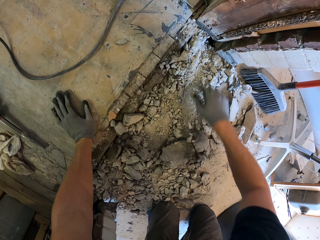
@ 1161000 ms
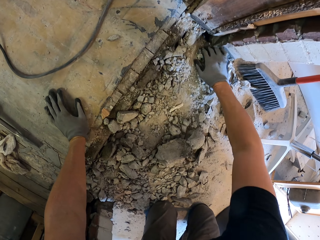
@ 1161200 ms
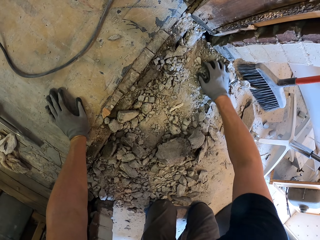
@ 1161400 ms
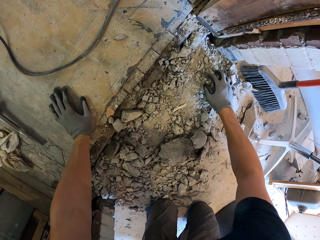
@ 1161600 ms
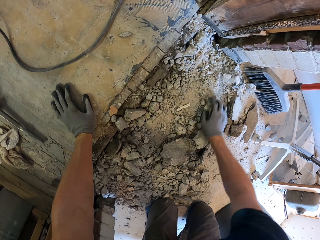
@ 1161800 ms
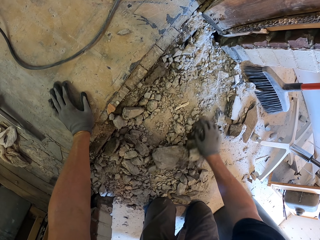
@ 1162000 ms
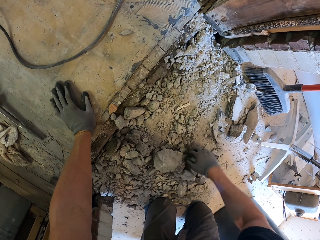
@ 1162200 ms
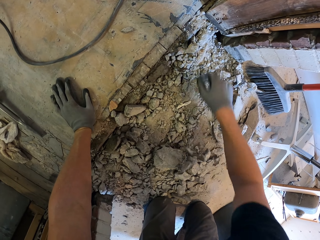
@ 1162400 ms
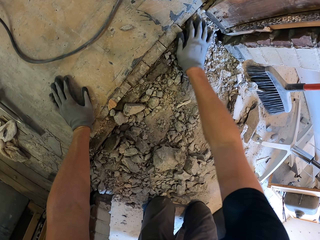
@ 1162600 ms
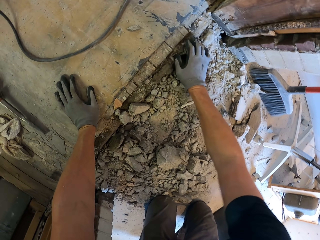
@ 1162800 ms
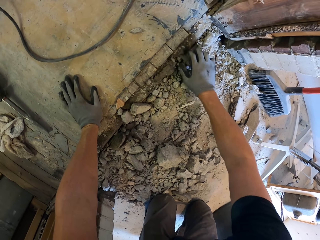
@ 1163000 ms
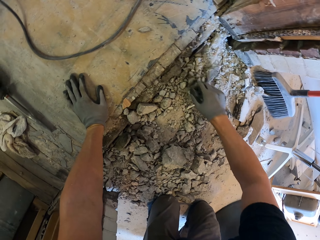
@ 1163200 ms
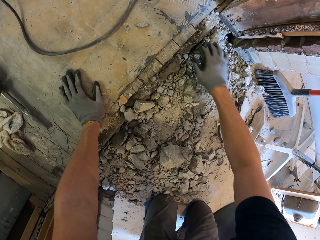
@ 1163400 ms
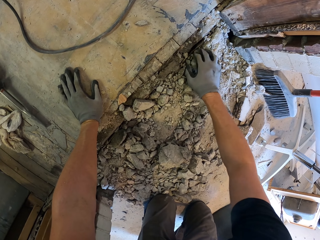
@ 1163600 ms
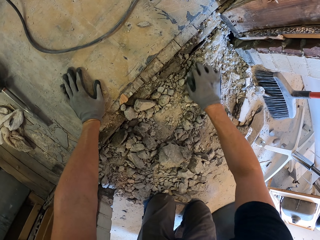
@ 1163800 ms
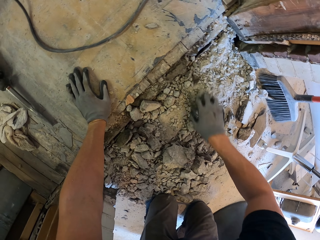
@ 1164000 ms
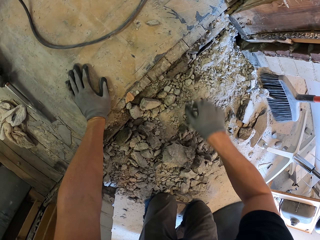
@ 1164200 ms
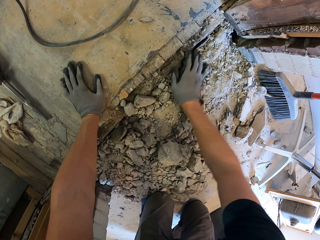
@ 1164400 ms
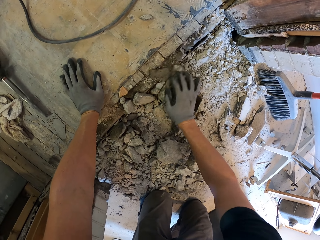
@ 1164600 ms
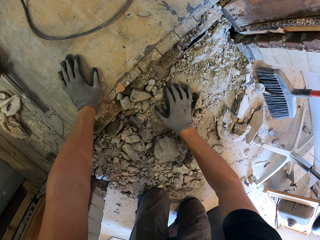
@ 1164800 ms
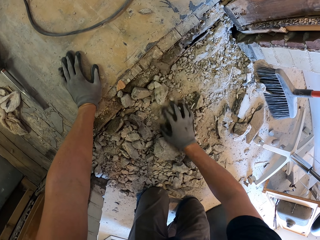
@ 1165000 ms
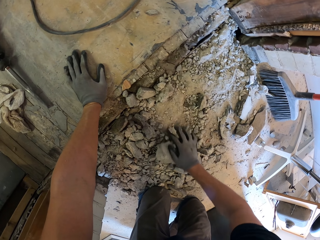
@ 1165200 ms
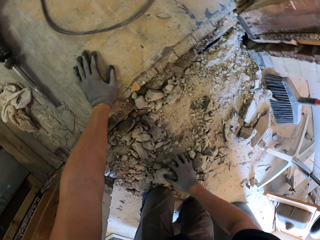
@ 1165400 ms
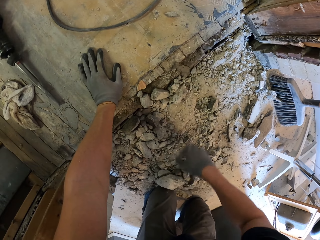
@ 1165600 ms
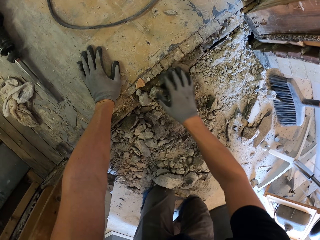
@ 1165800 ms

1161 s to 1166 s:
The camera wearer collects the concrete.

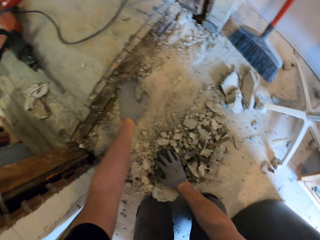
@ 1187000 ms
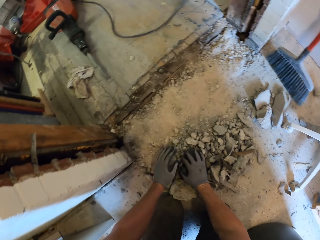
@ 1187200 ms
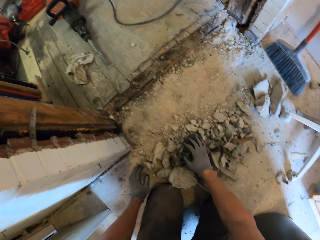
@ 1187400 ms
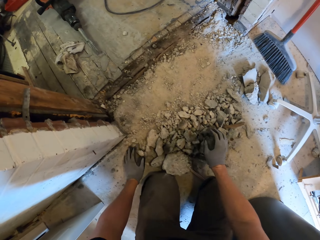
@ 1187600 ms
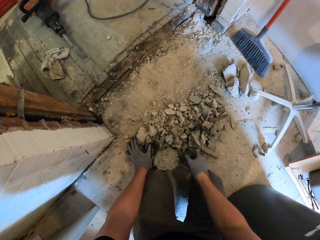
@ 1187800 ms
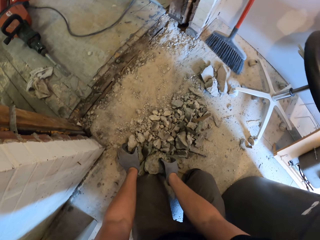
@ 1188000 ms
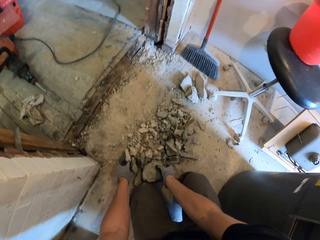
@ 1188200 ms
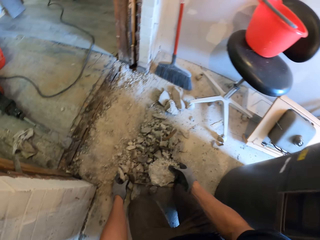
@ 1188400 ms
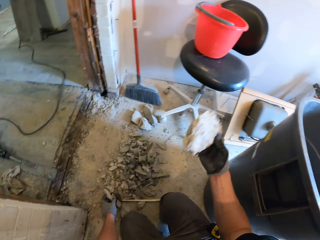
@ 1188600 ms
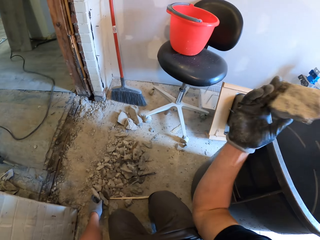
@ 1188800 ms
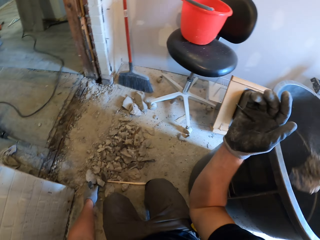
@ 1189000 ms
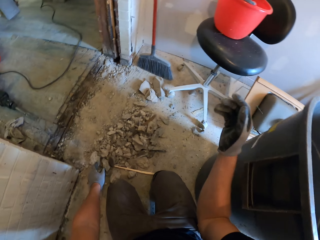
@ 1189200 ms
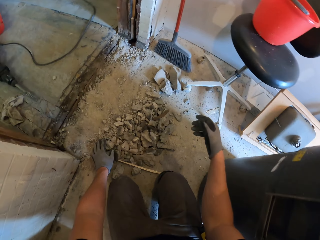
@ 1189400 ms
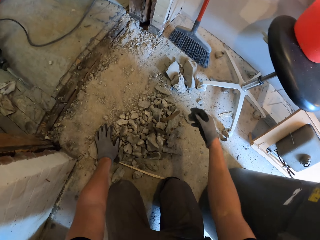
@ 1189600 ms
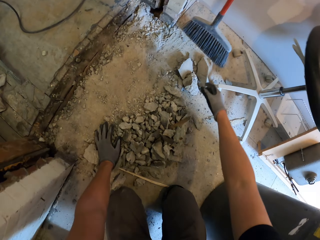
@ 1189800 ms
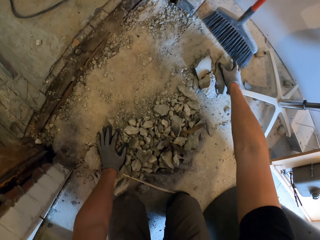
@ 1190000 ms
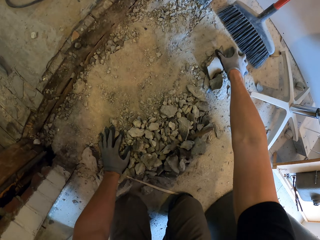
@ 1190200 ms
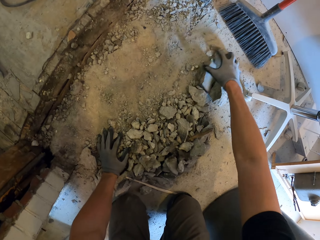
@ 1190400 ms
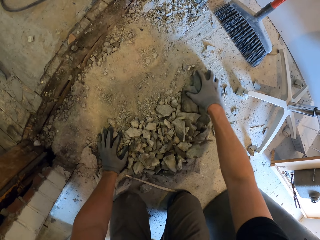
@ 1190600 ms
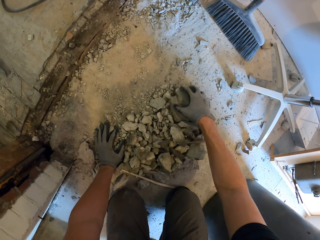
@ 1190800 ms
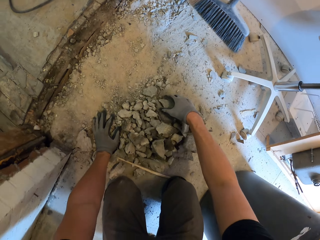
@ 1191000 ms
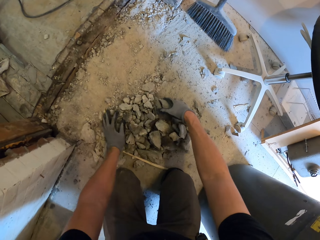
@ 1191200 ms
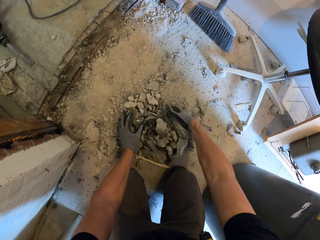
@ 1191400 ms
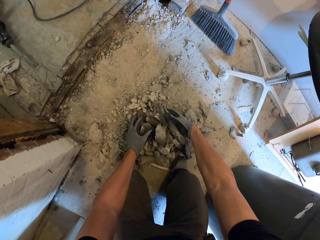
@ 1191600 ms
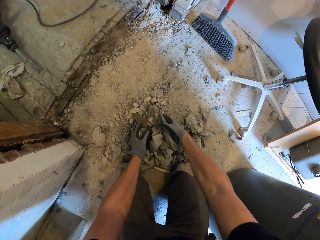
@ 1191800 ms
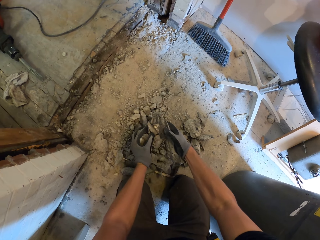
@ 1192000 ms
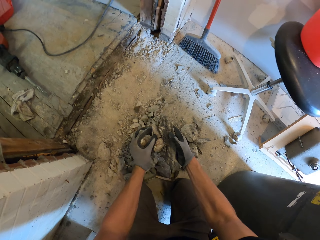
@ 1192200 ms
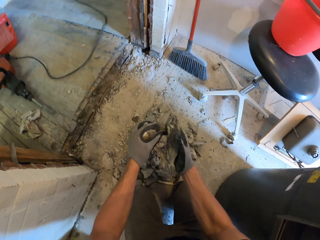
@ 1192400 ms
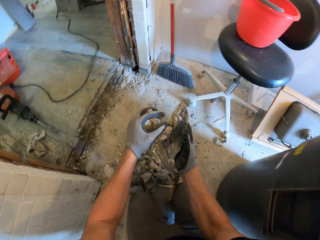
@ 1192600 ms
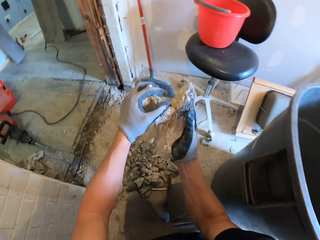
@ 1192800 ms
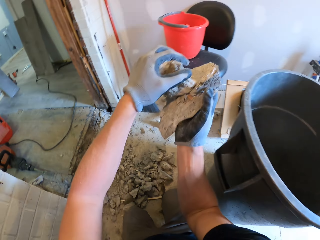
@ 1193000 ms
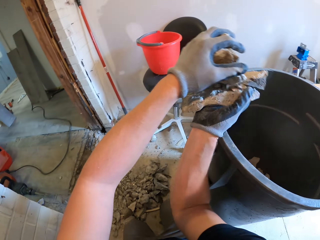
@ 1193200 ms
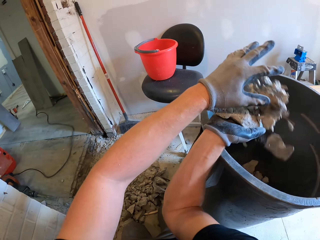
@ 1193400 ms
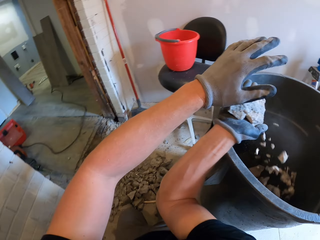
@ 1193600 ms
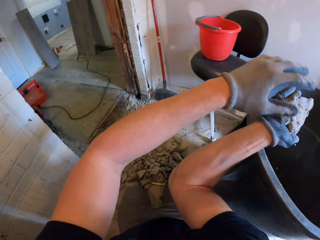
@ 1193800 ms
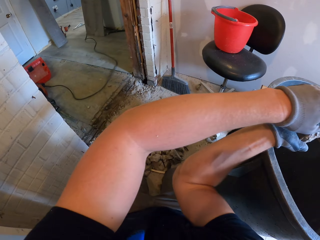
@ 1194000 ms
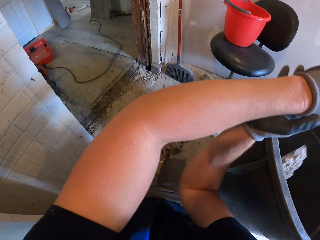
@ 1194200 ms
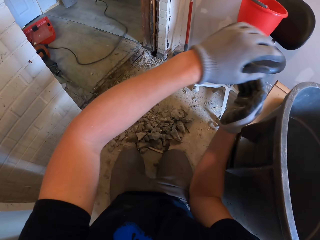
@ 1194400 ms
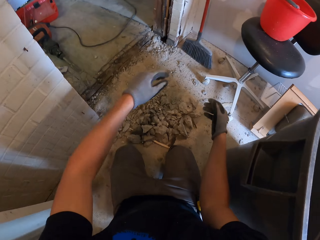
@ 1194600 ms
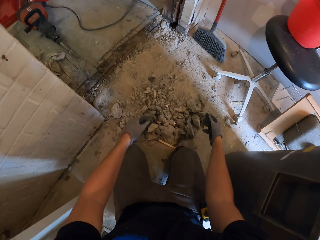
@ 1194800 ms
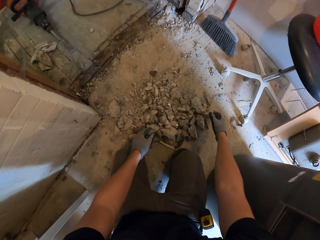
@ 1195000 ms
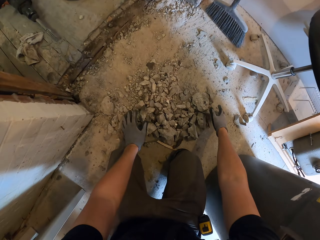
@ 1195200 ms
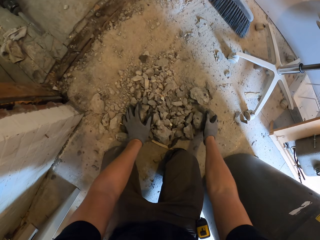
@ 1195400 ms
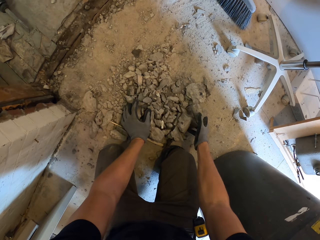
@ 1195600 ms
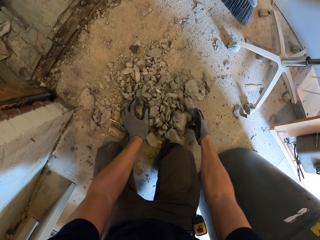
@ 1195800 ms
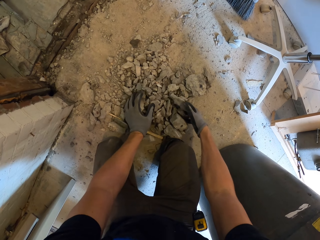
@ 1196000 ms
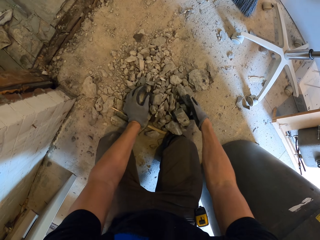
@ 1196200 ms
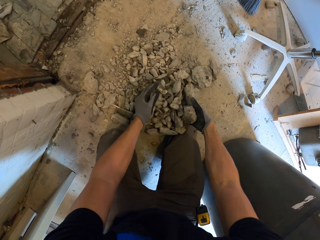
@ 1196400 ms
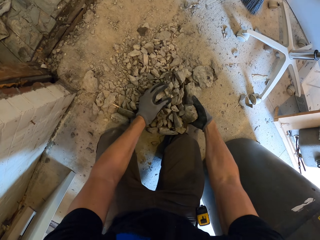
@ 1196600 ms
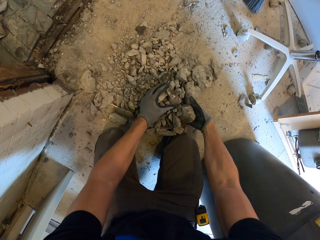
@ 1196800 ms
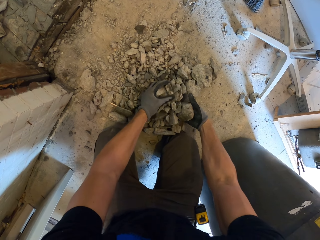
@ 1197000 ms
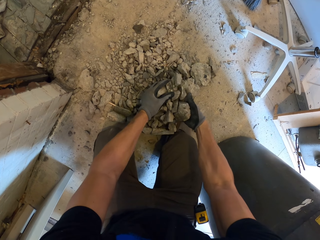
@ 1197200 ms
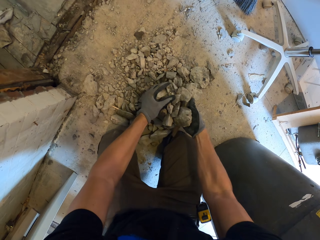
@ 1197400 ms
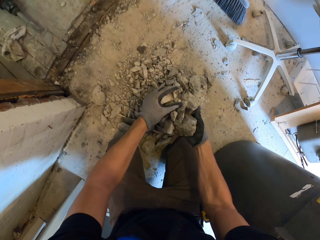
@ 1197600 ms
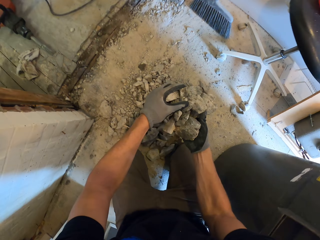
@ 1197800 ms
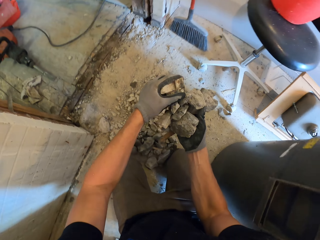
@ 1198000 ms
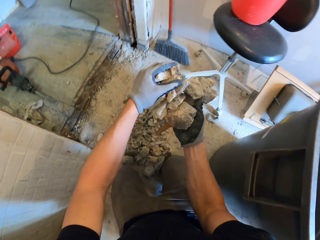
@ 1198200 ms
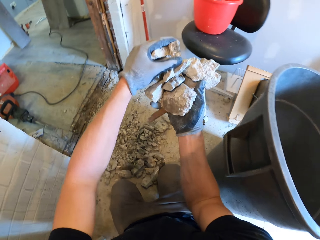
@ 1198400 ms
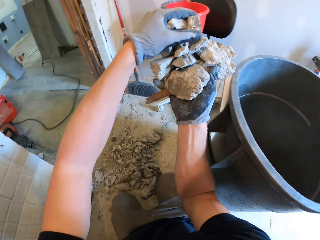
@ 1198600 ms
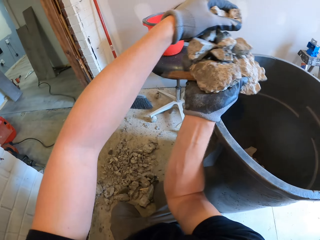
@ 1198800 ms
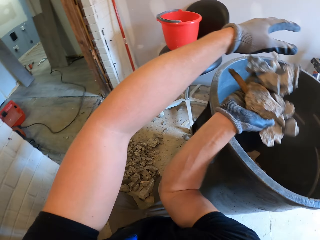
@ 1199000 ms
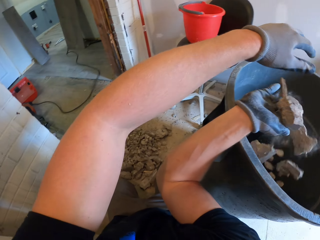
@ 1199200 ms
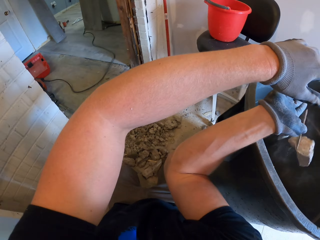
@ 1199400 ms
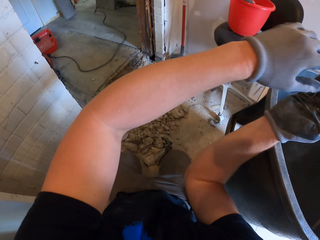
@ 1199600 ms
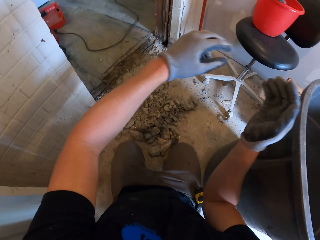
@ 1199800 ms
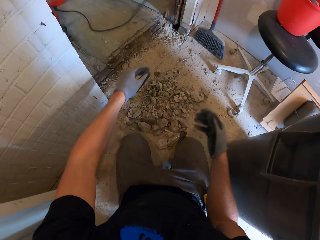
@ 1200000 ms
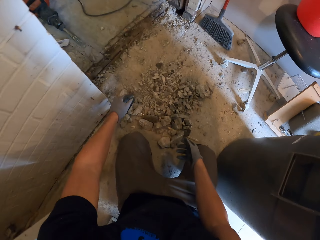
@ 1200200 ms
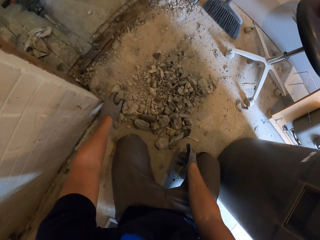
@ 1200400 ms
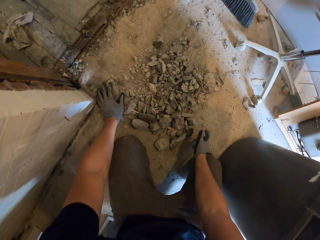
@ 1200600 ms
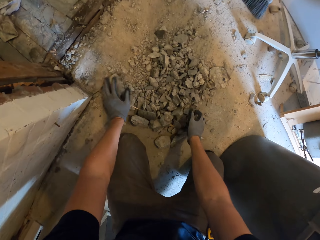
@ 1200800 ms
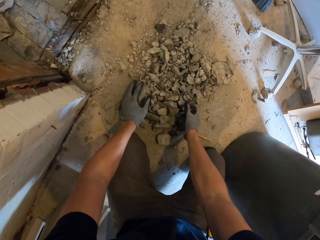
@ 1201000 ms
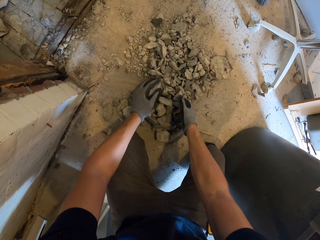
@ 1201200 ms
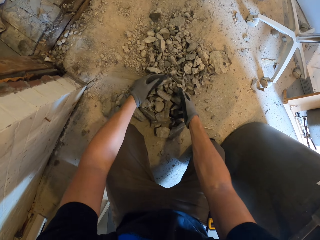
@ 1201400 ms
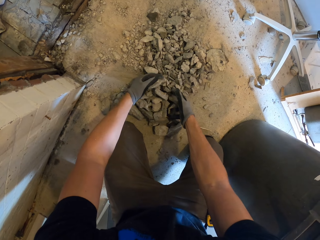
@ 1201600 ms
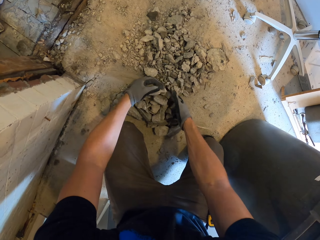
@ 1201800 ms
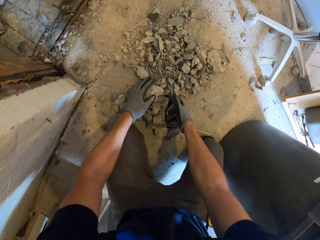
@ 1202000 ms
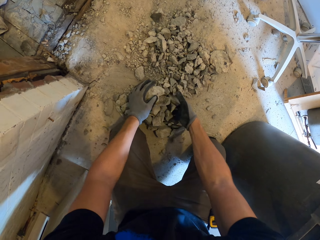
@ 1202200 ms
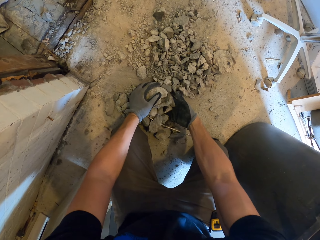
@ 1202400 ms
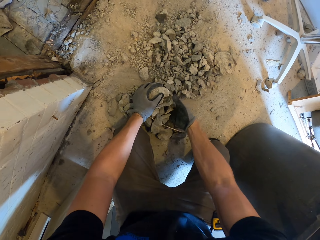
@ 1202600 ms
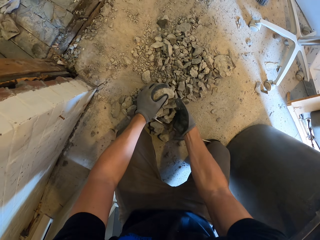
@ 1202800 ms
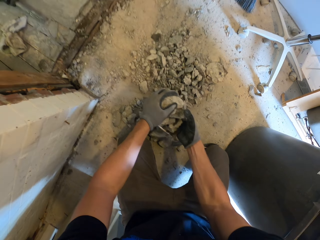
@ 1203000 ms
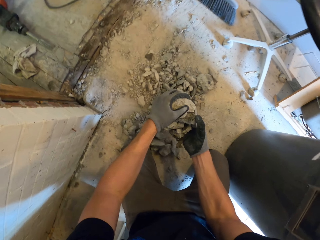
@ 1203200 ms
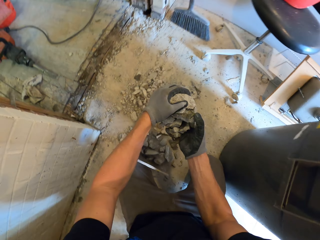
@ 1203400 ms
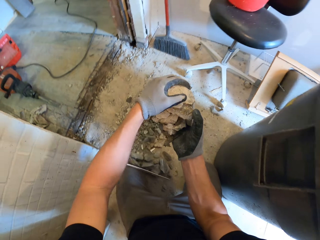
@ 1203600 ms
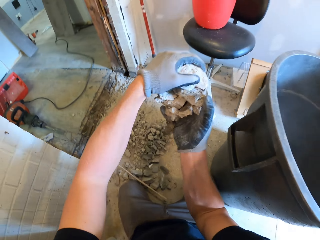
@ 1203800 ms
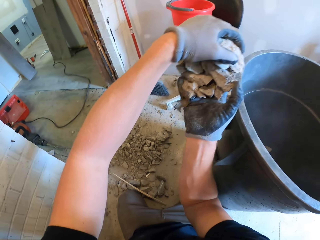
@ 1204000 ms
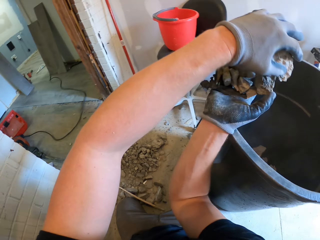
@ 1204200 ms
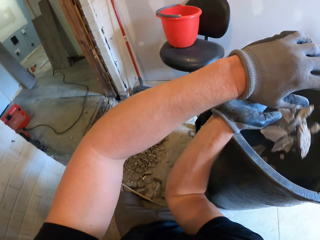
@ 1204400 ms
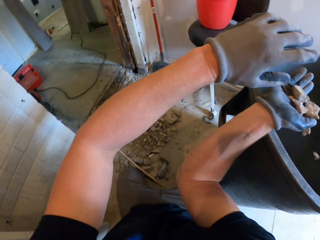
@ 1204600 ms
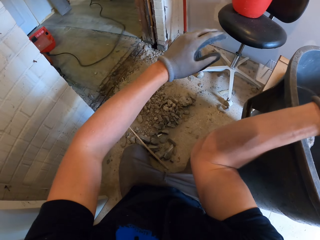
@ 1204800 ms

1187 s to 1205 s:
The camera wearer picks concrete. They put the concrete in the dustbin. They collect the concrete. They put the concrete in the dustbin. They collect the concrete. They put the concrete in the dustbin. They pick the concrete.
